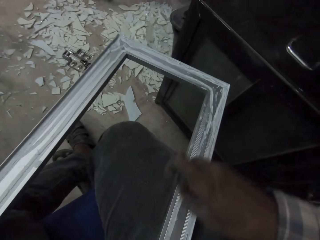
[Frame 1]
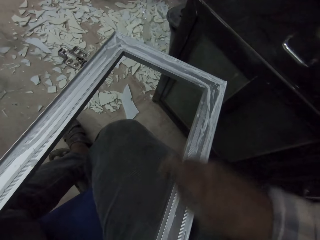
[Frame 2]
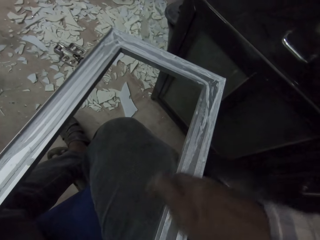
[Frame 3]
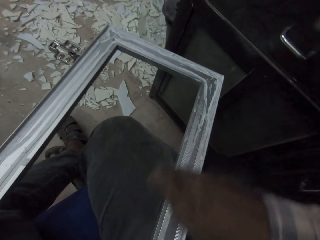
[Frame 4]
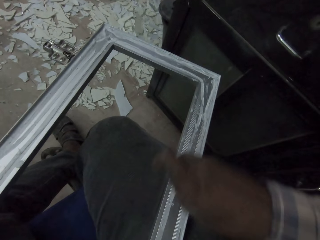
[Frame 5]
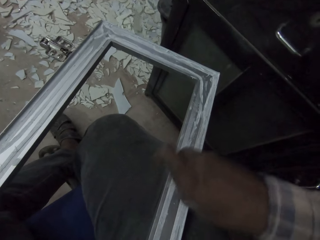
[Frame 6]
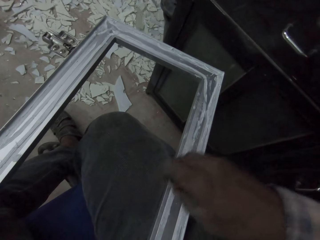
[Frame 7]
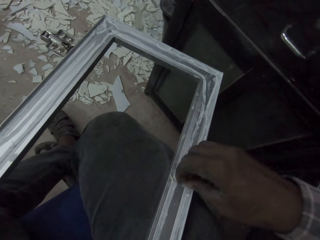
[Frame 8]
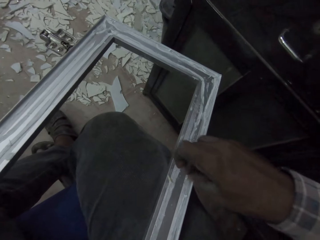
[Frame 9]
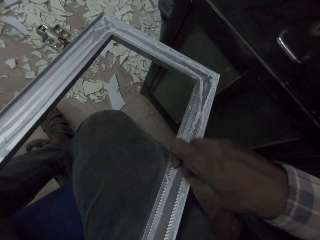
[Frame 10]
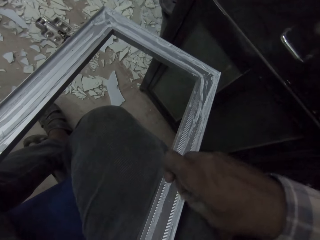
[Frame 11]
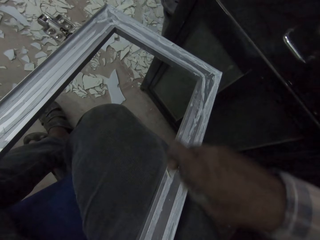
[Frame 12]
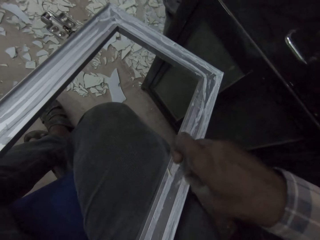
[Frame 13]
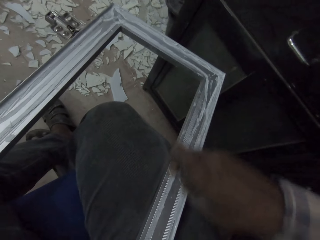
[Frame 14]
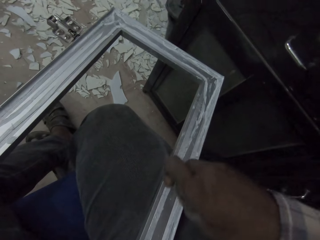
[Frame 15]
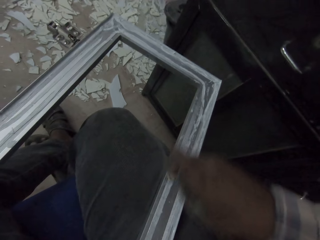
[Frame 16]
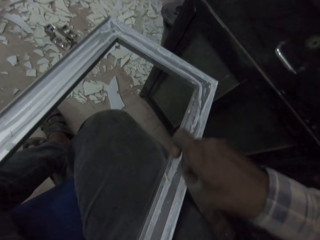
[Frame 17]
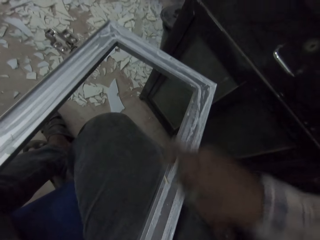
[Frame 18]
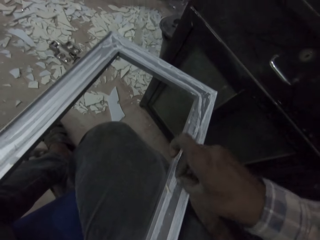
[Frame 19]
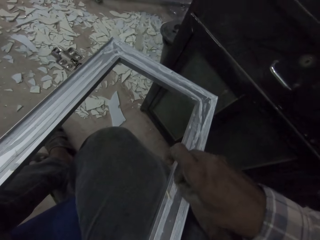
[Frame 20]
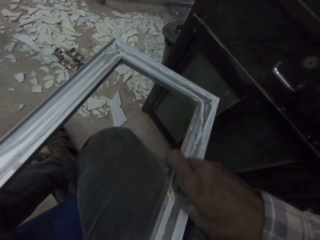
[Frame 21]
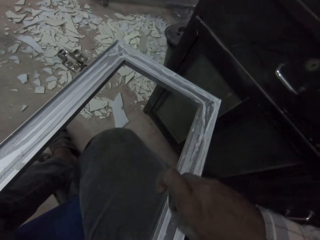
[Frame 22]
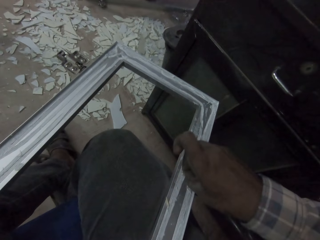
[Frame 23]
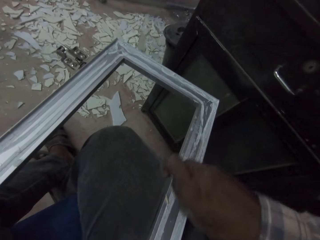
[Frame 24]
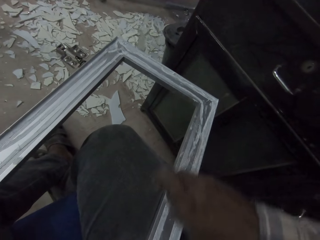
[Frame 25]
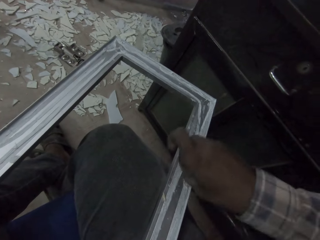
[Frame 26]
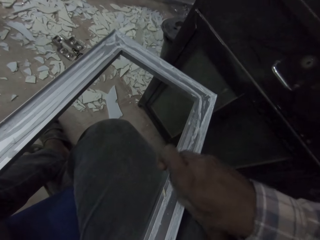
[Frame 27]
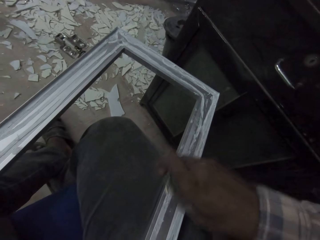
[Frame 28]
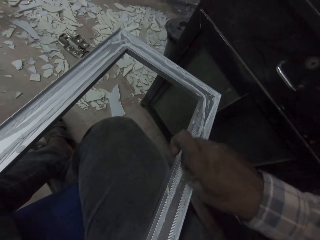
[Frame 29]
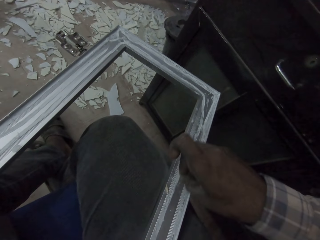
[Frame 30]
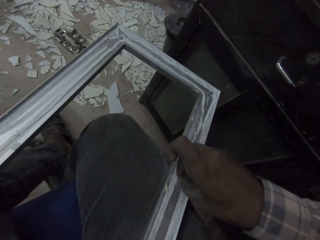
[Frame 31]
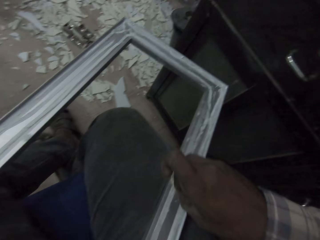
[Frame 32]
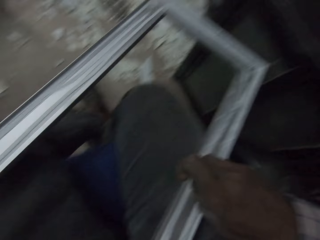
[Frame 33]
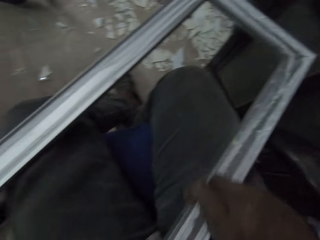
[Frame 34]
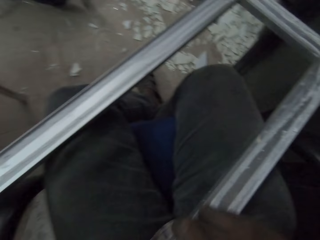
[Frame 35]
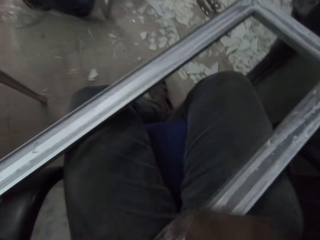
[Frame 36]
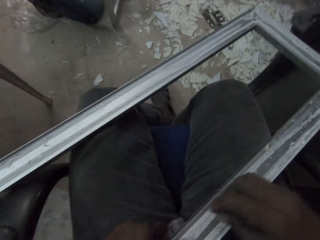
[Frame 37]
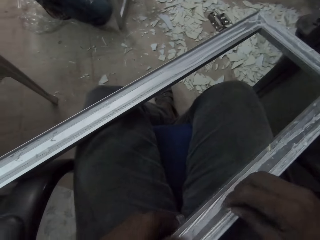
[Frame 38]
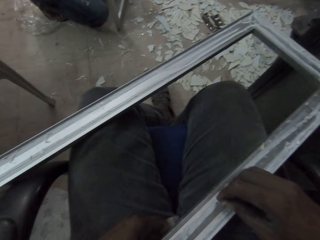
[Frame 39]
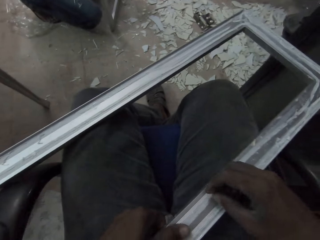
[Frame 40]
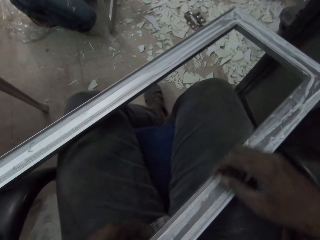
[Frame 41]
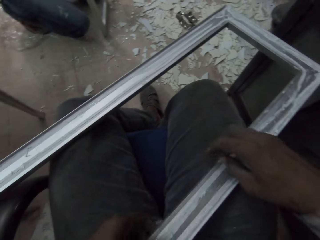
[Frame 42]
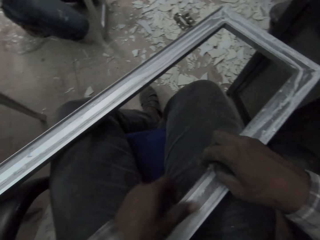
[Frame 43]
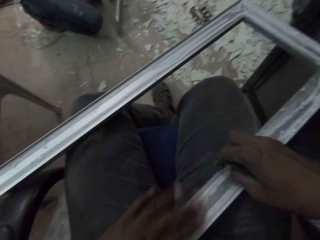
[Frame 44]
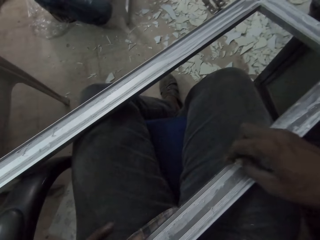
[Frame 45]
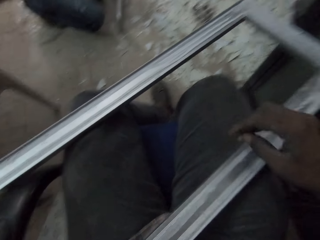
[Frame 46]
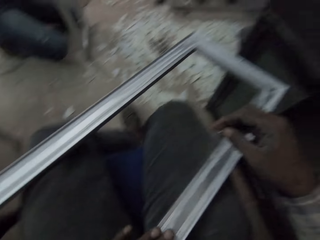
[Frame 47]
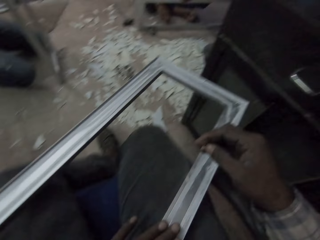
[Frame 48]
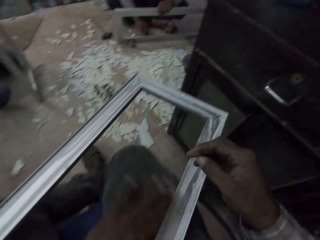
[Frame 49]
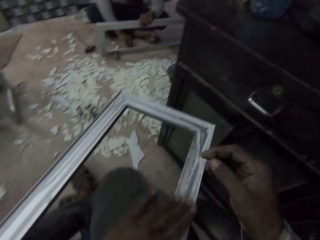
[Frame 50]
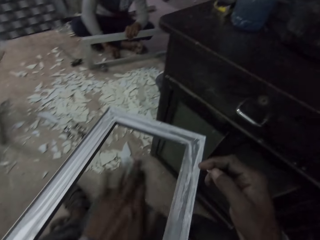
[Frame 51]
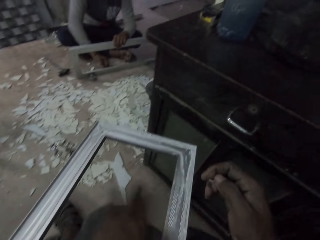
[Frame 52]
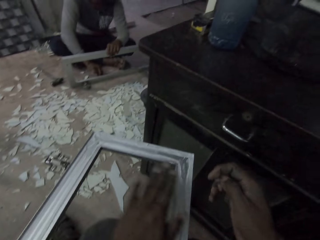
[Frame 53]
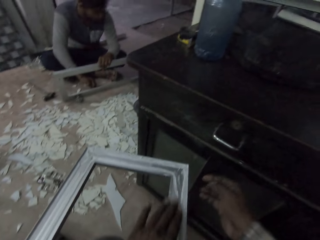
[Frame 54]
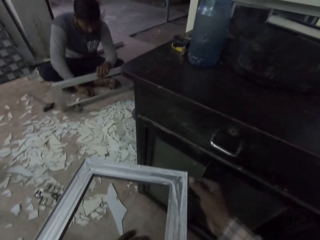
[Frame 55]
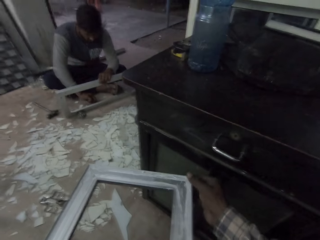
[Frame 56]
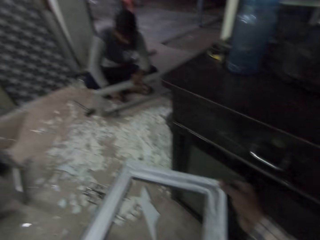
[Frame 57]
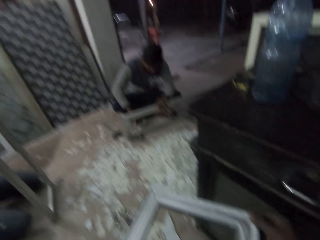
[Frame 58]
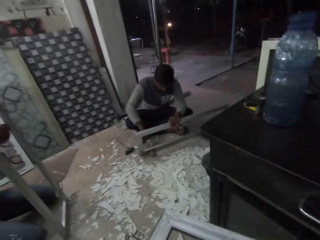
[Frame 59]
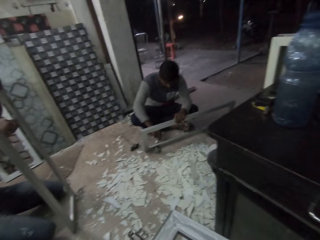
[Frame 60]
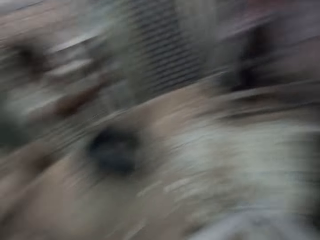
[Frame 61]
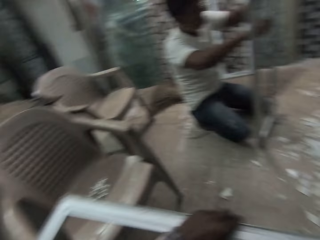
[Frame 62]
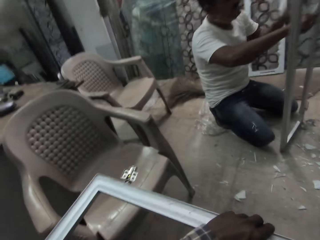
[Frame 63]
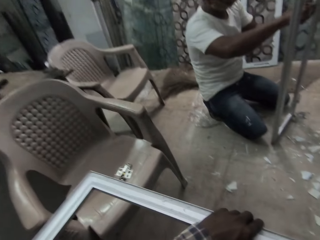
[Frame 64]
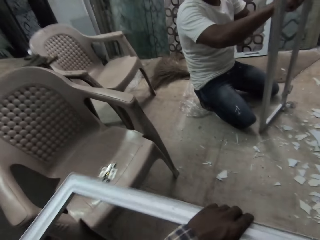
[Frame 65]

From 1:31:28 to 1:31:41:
The camera wearer scrapes the rectangular metal frame with his right hand and makes the frame. He rubs the rectangular metal frame with his left hand. He dusts the rectangular metal frame with his left hand. A man scrapes the rectangular metal frame with the piece of asbestos in his right hand.

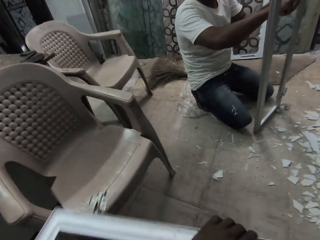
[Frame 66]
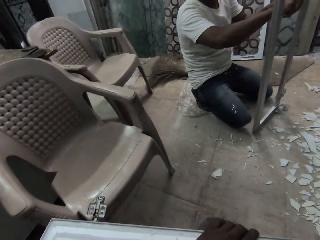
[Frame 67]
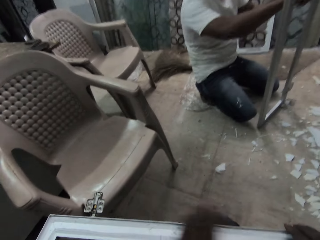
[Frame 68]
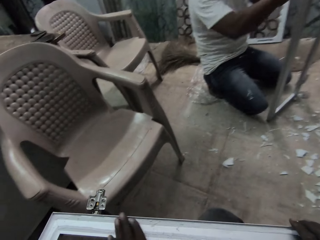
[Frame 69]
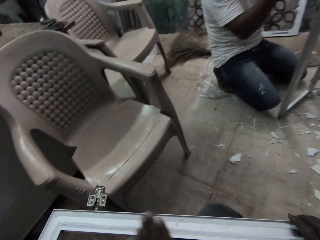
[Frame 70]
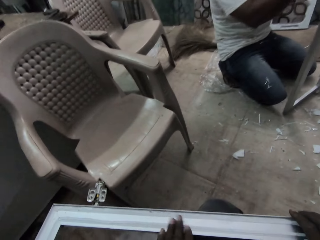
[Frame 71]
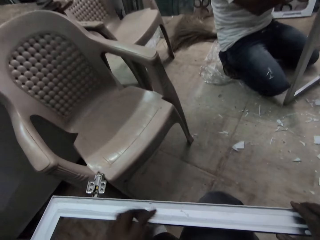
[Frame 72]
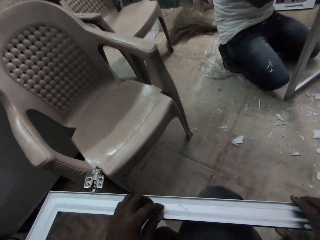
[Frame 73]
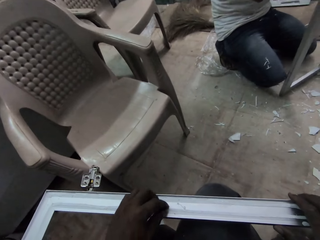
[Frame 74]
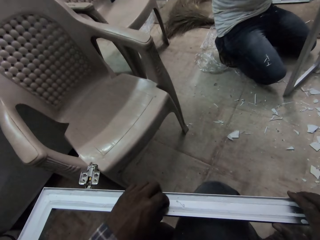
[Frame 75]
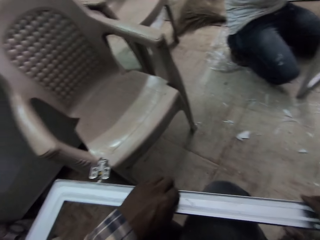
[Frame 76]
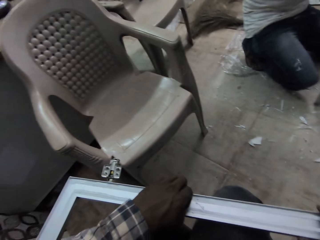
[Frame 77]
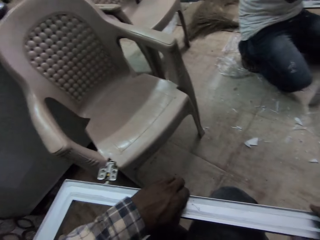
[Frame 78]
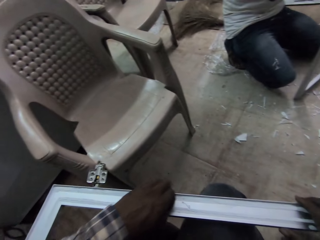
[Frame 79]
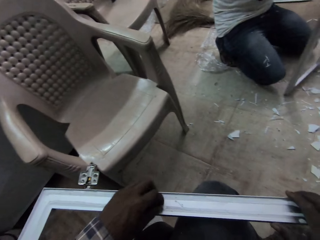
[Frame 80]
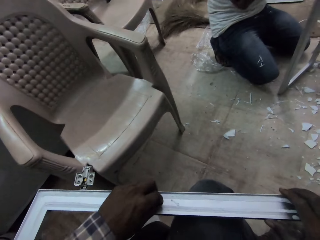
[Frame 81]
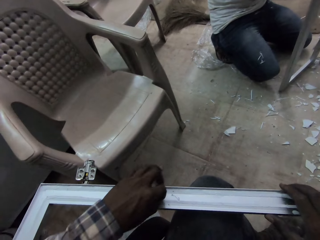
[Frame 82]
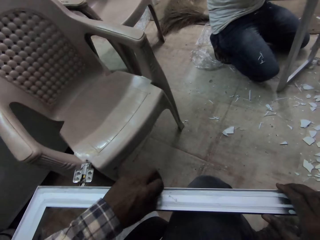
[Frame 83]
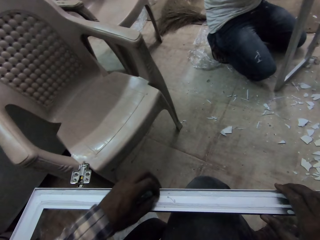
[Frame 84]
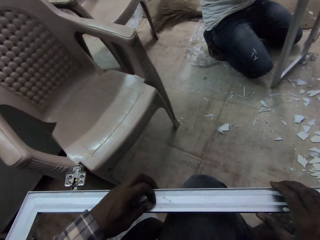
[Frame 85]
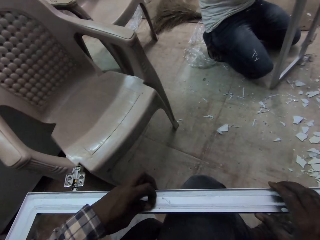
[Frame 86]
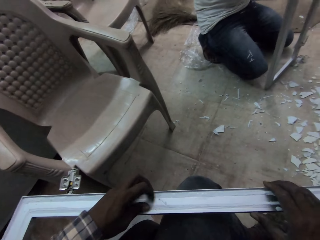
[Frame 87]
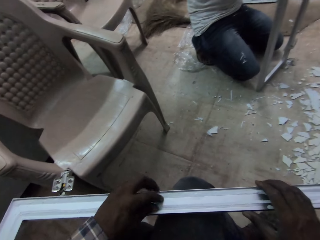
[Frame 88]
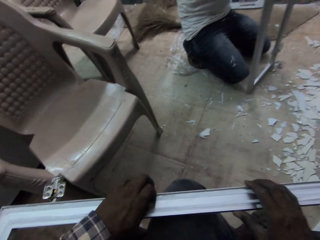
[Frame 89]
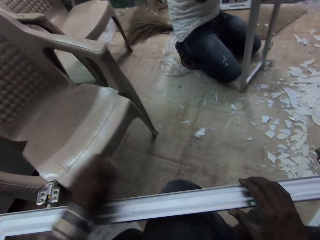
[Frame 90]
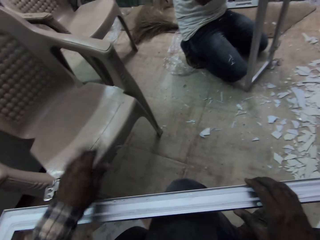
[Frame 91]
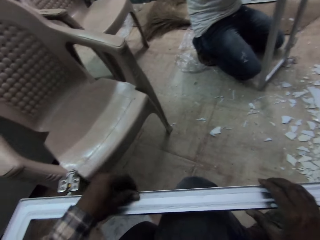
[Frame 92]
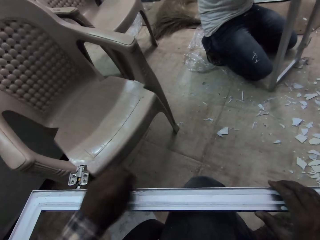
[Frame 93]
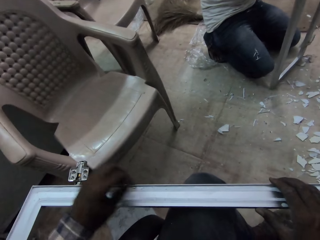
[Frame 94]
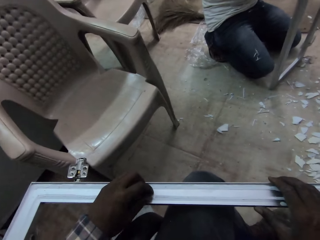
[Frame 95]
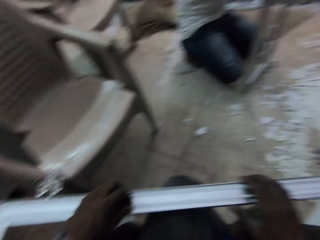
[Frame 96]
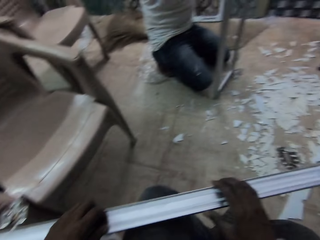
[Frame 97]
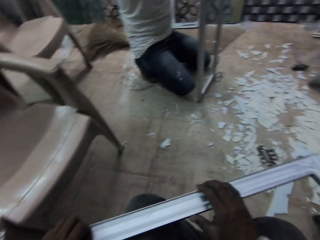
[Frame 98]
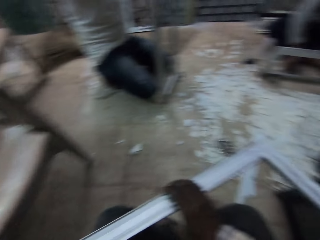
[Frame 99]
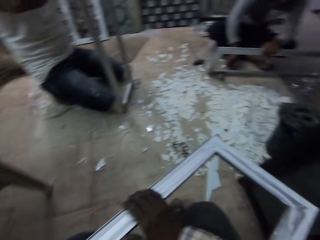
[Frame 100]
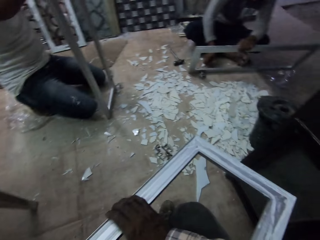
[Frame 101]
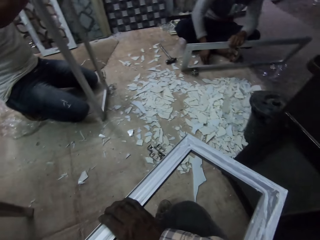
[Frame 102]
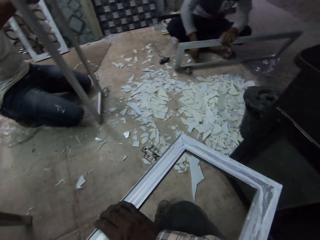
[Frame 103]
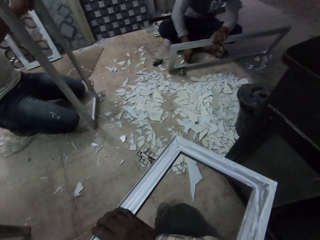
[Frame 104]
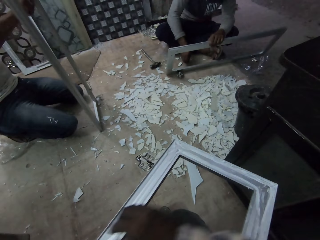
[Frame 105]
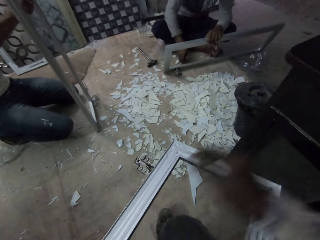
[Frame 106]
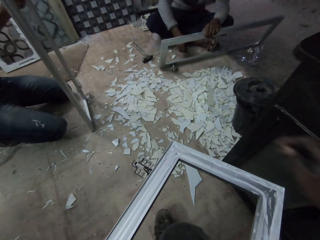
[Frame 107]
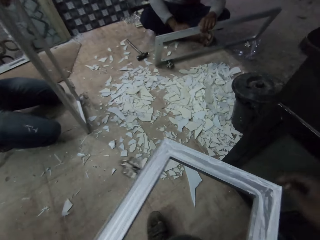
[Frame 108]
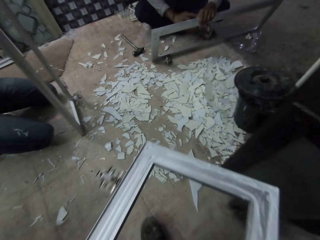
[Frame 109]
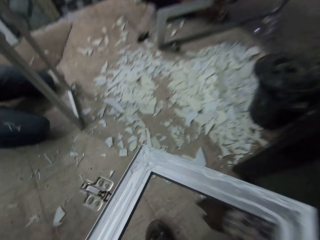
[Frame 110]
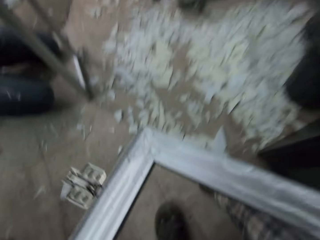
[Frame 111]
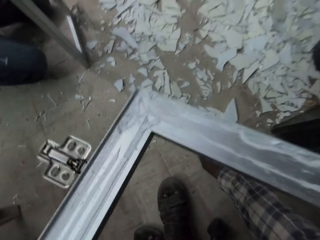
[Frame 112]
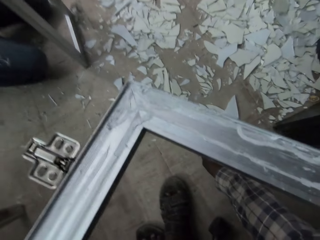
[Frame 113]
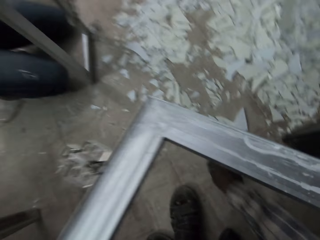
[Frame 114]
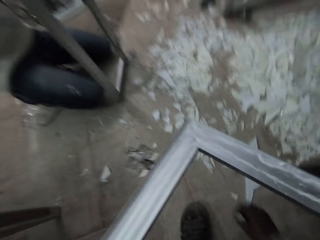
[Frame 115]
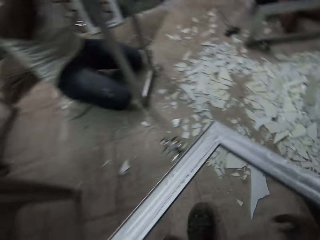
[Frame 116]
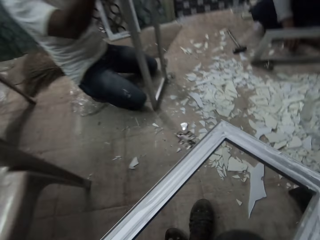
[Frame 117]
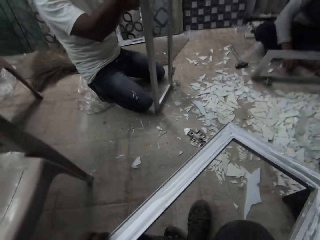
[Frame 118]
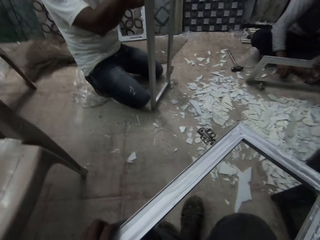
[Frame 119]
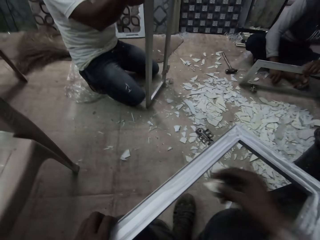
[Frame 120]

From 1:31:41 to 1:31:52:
The camera wearer touches the rectangular metal frame with both hands. He peels plastic wrapping from the rectangular metal frame with his left hand. He throws the plastic wrapping on the floor with his left hand. He throws it on the floor again. A man peels plastic wrapping from the rectangular metal frame with his right hand. The camera wearer picks up a piece of asbestos from the floor with his right hand.
